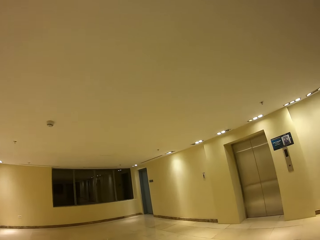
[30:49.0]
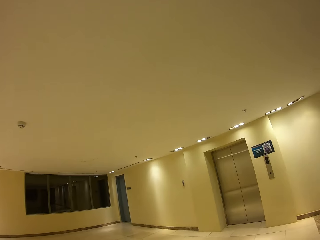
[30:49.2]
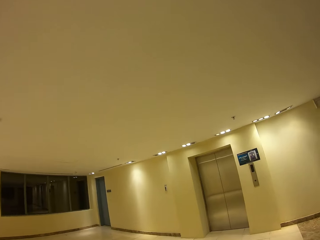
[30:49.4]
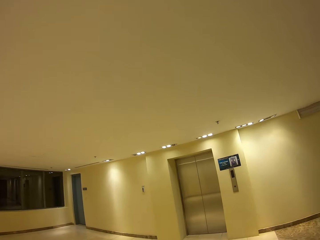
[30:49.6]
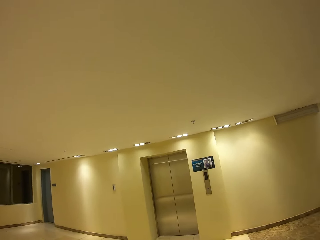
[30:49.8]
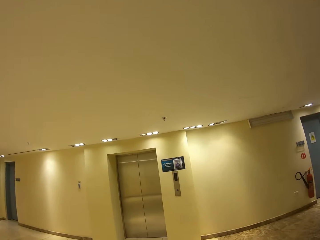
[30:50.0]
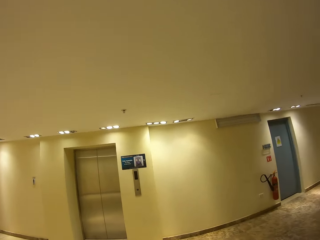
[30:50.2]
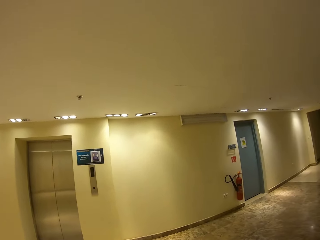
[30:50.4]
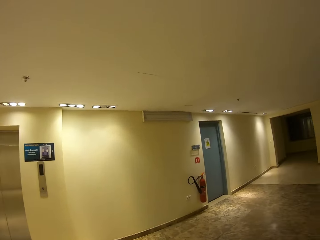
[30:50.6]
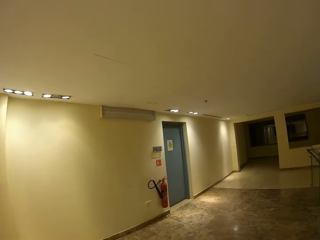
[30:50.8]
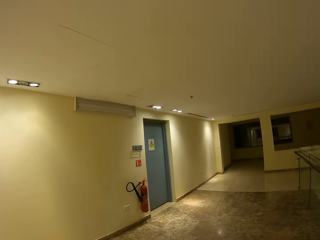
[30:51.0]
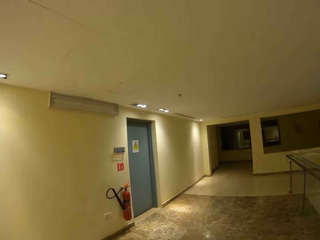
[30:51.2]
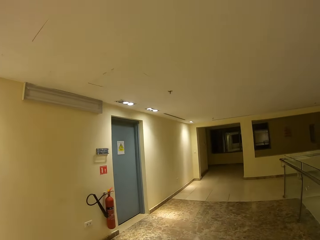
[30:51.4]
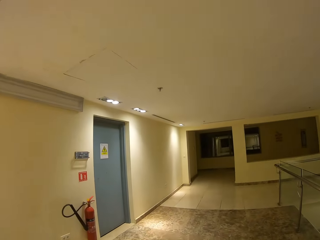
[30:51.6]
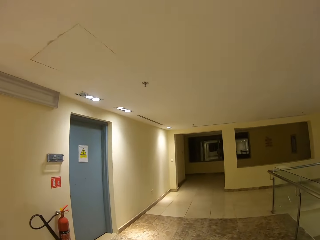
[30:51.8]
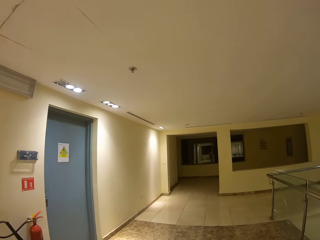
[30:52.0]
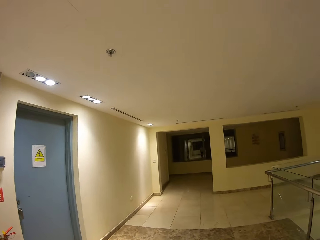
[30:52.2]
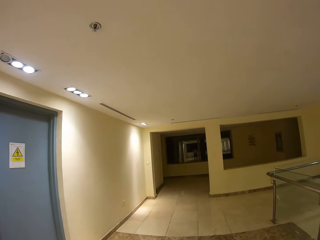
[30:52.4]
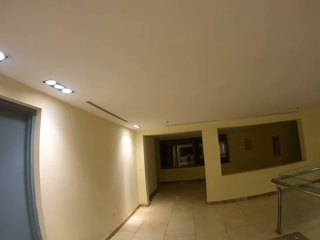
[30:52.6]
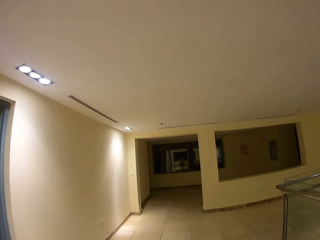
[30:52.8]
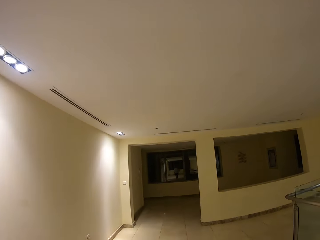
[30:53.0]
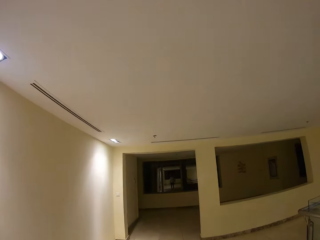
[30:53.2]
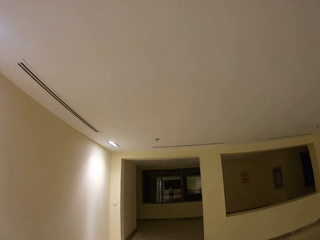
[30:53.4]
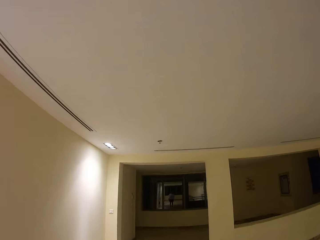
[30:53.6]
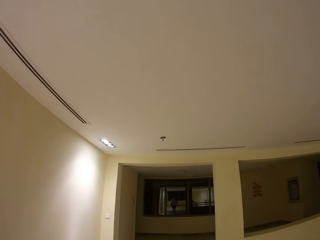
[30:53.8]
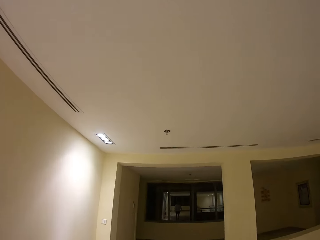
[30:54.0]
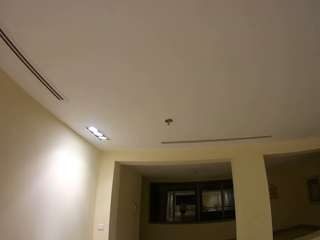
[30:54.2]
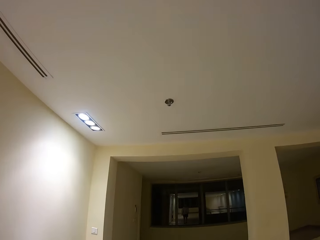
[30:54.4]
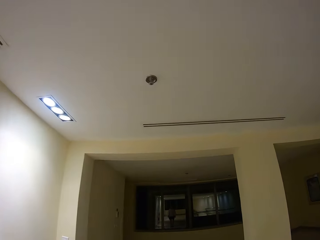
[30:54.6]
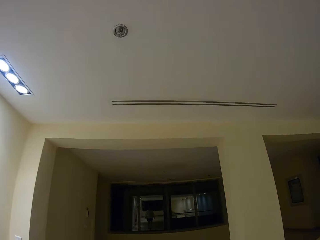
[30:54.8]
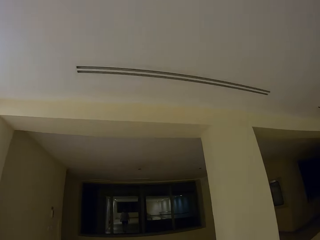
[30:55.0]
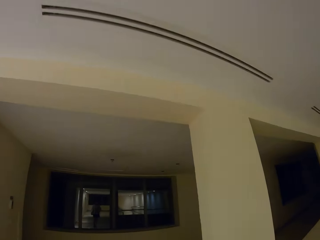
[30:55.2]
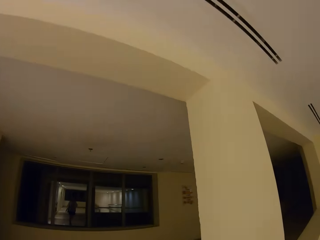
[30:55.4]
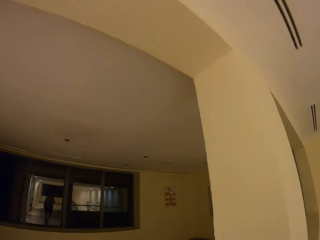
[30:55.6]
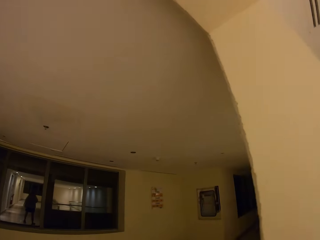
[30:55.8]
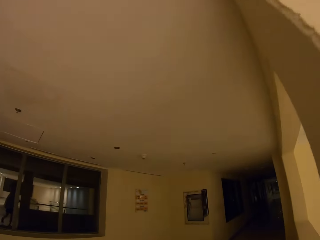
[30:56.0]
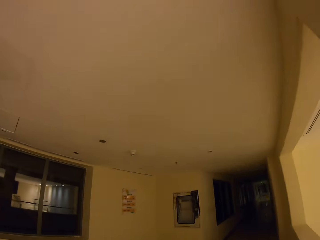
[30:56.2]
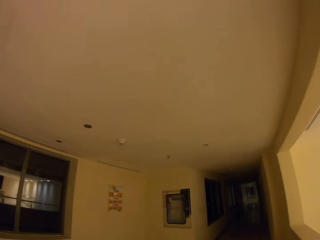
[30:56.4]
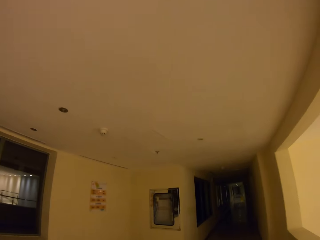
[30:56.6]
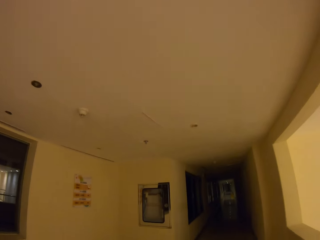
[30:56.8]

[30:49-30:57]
The camera wearer walks on the veranda.

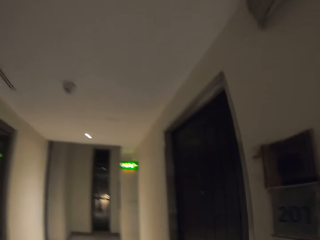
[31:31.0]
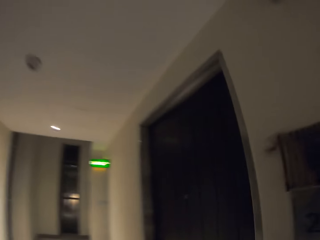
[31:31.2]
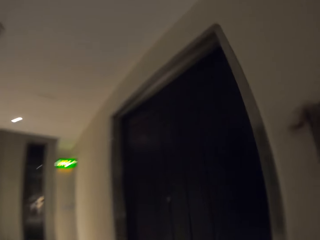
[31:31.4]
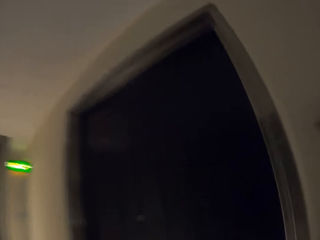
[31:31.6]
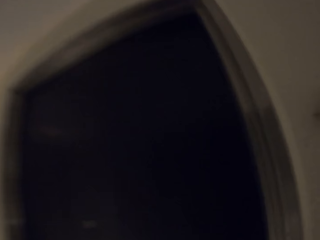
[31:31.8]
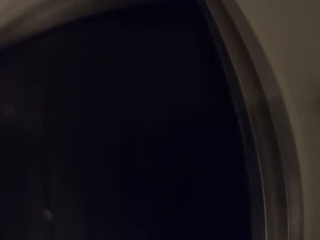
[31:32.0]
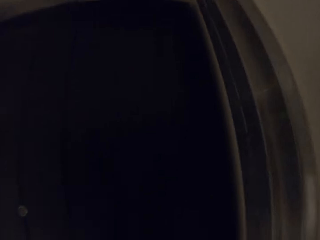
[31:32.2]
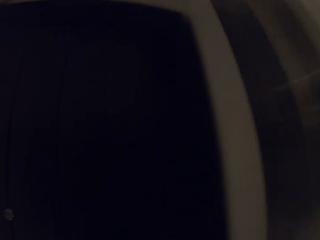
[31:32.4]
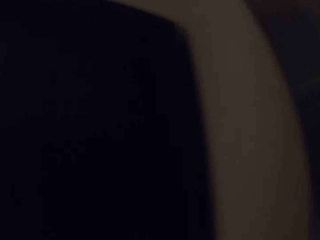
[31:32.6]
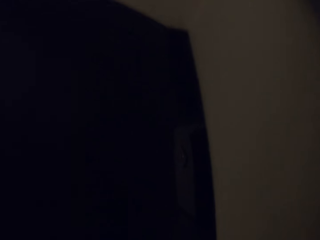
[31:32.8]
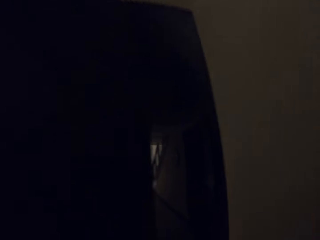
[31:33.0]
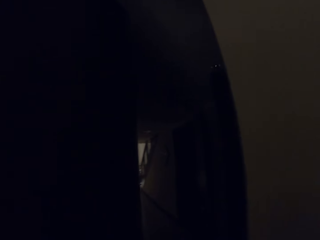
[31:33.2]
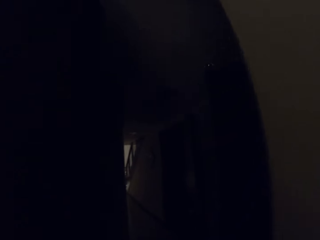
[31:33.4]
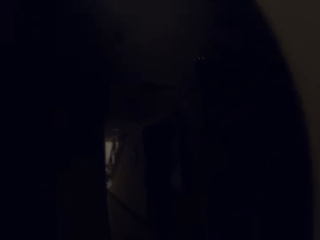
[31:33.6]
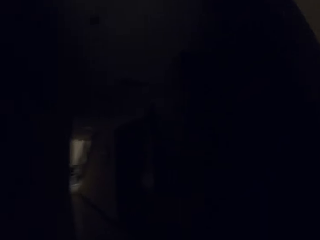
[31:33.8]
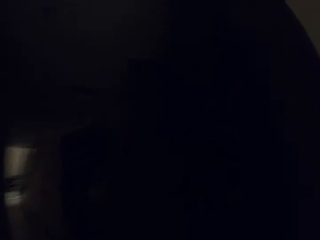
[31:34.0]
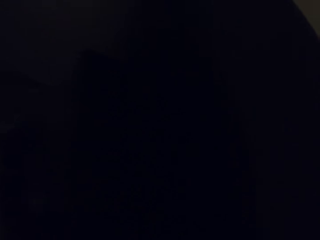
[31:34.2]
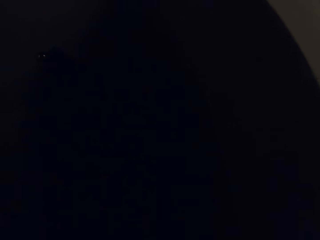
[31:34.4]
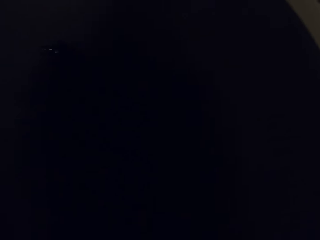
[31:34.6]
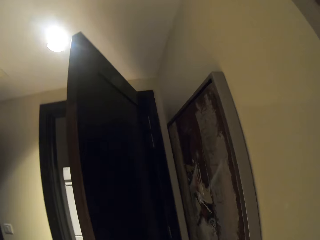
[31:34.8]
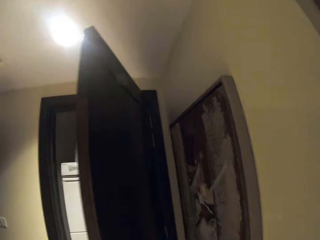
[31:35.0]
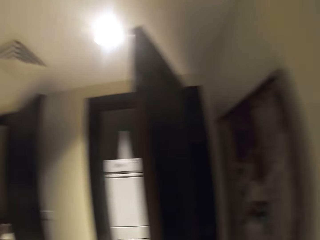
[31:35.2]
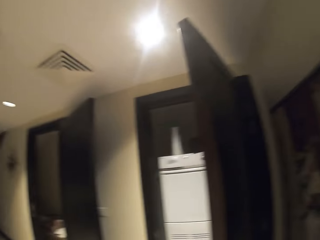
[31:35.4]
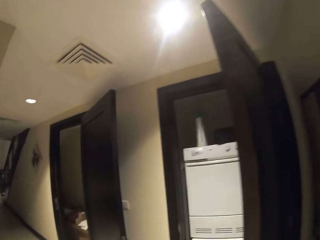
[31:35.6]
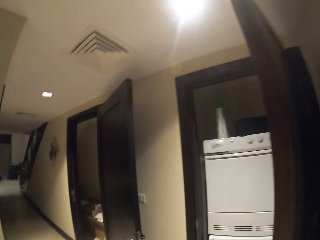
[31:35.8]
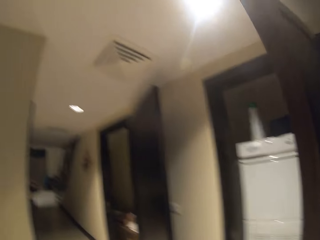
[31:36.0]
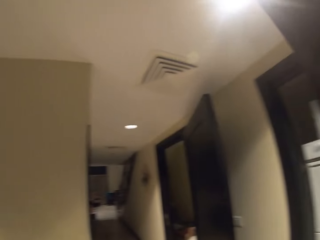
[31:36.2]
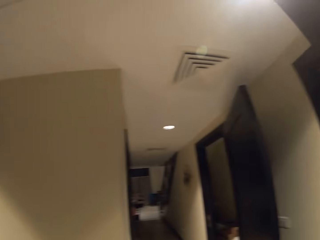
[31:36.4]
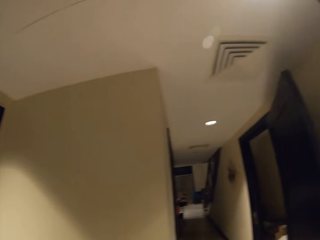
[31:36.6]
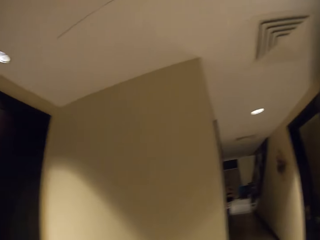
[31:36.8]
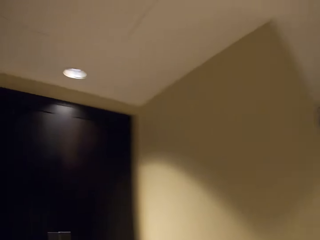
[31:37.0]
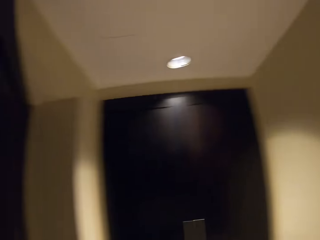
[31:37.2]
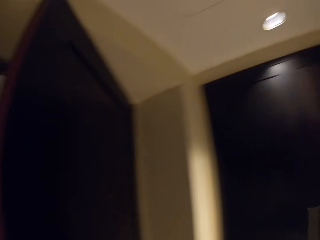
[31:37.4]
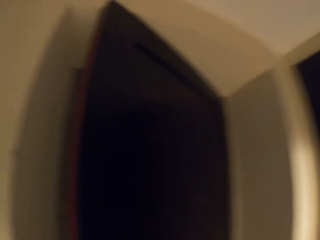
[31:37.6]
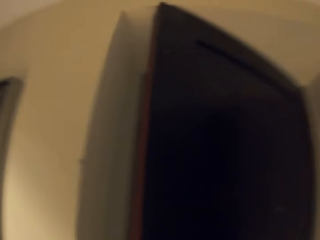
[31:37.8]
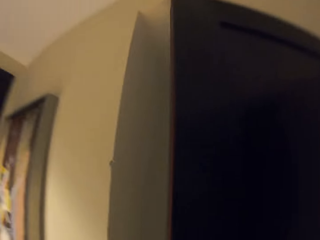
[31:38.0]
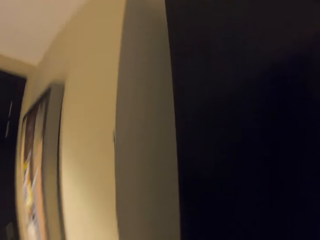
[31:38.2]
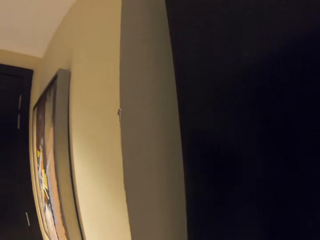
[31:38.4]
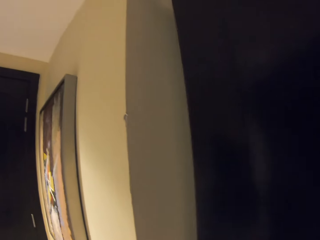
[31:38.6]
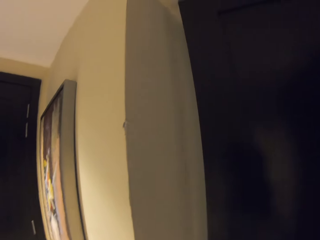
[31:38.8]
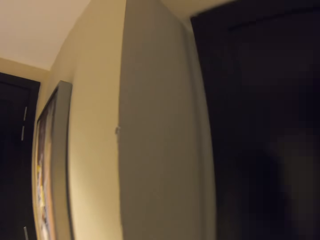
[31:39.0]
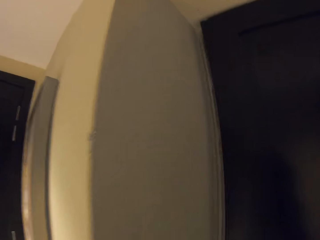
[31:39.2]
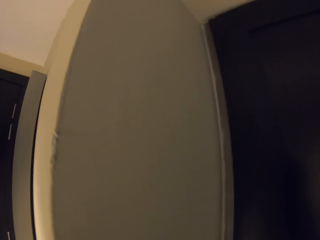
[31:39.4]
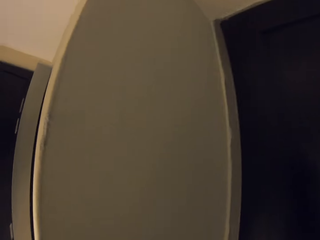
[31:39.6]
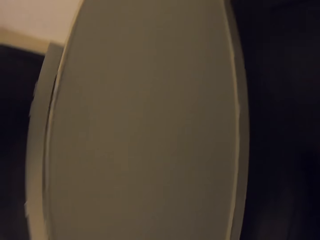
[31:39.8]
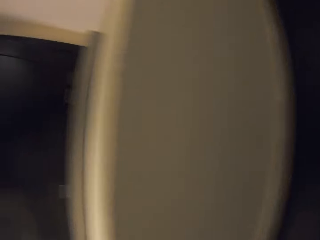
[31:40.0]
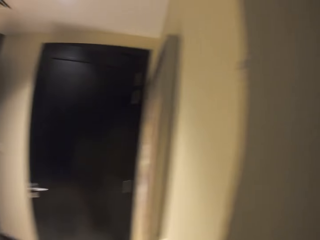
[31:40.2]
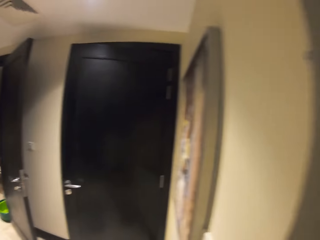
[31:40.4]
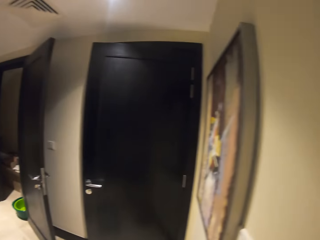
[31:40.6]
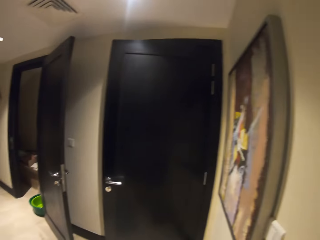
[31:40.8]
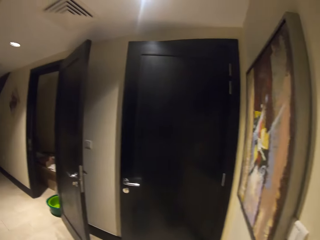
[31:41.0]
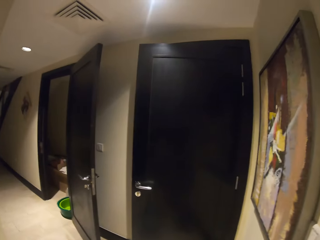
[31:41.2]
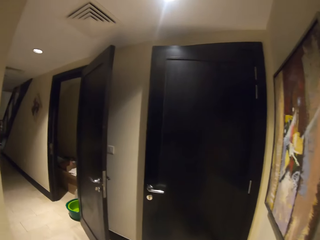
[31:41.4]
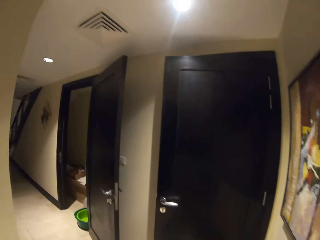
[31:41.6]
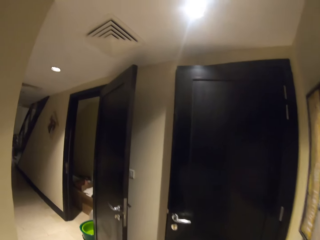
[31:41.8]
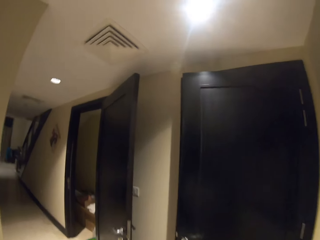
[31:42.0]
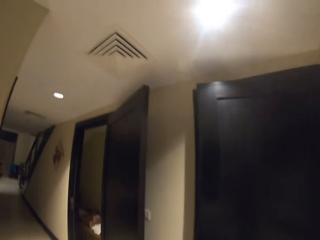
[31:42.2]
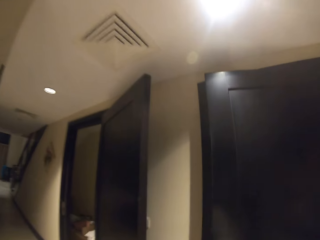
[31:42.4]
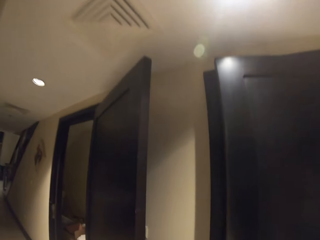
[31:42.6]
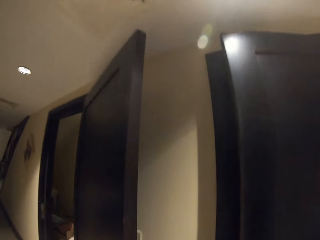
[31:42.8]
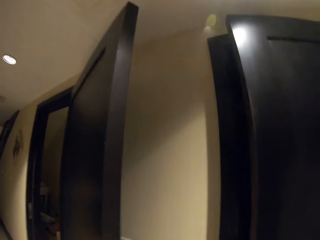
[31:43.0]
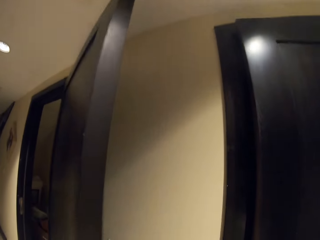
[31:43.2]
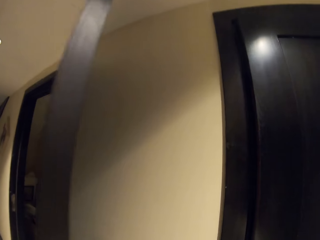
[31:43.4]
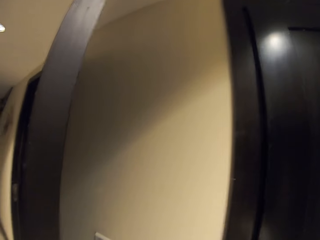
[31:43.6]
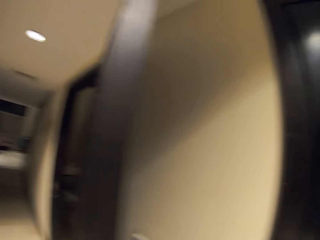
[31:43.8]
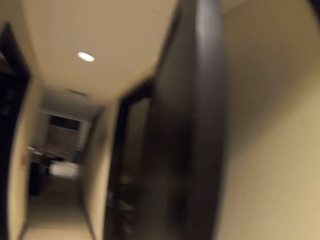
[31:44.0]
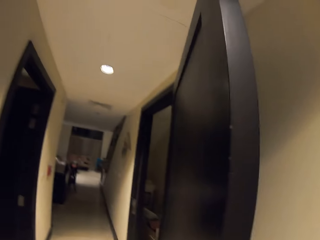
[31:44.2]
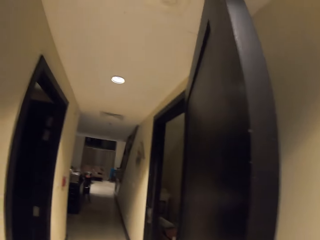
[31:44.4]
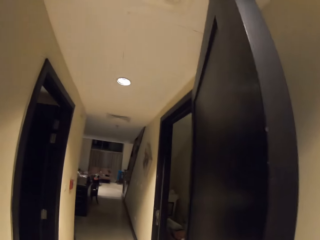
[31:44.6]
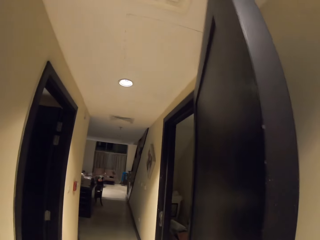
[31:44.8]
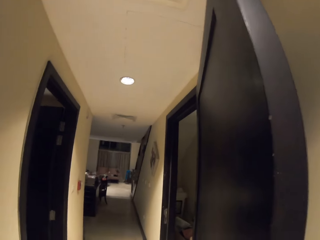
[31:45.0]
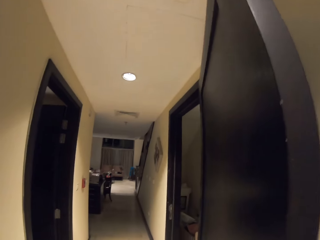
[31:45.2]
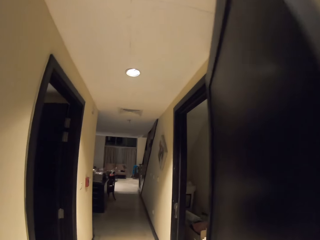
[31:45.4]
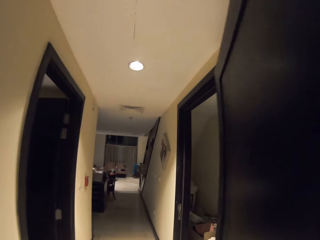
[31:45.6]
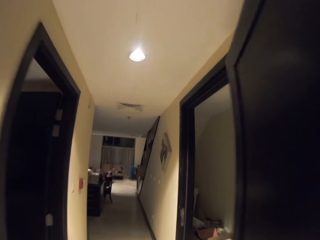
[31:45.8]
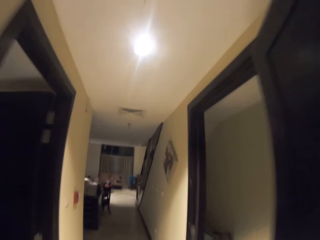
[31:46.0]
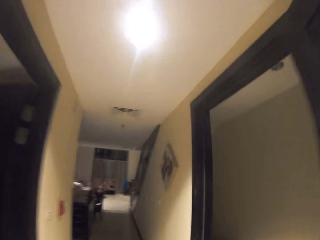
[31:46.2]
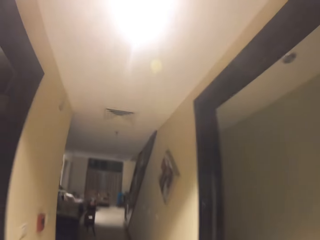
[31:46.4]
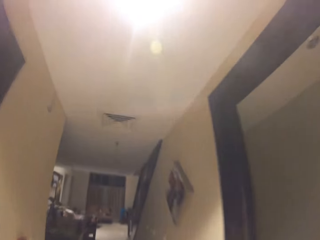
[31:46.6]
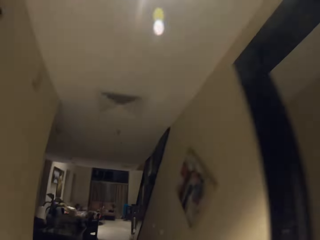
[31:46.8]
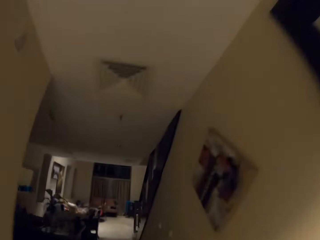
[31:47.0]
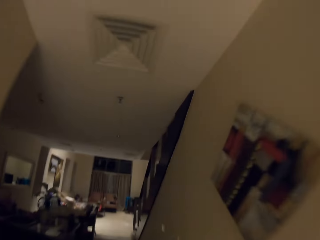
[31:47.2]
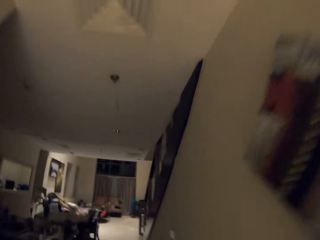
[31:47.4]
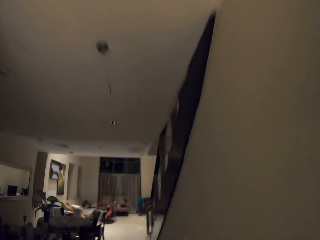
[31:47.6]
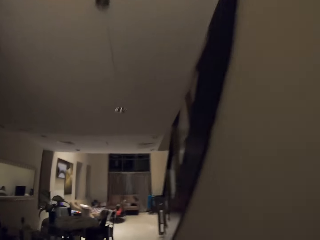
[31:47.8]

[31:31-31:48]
The camera wearer opens a door. They walk. They look around the room.
